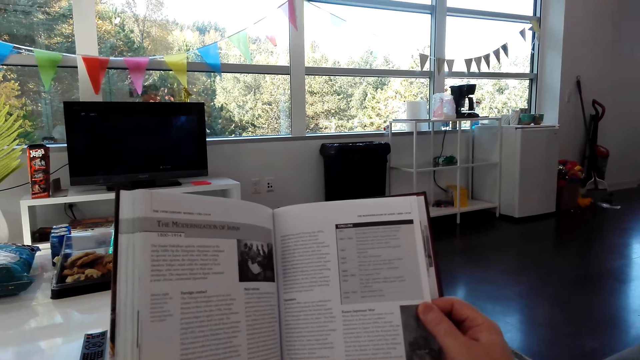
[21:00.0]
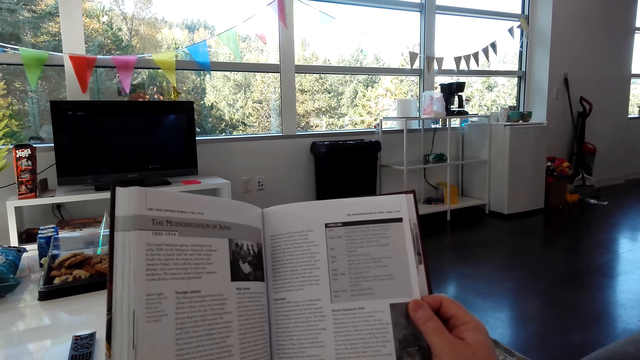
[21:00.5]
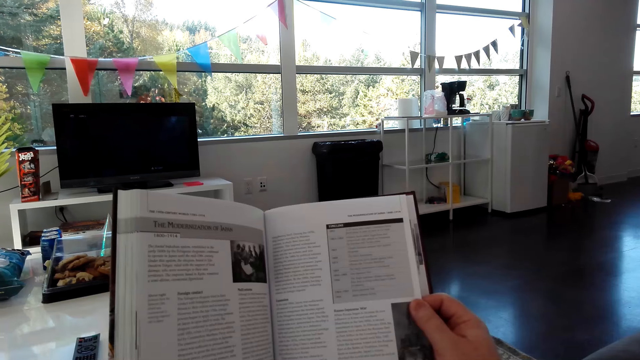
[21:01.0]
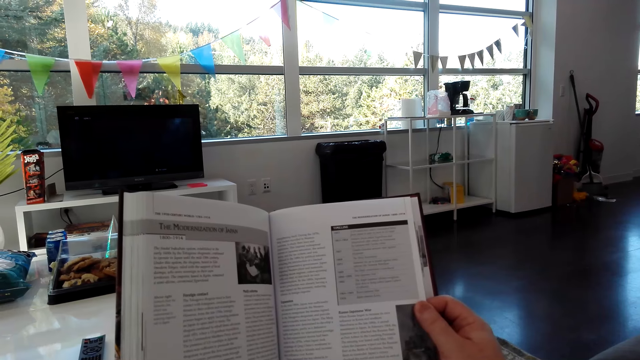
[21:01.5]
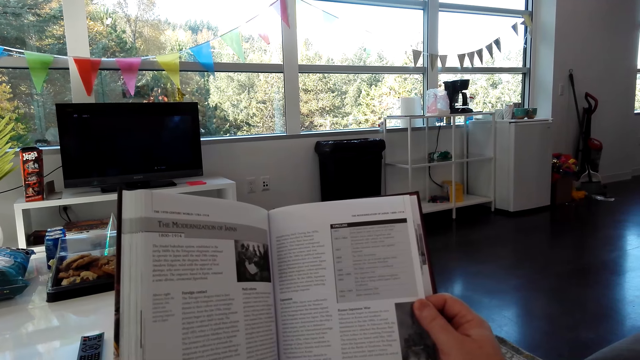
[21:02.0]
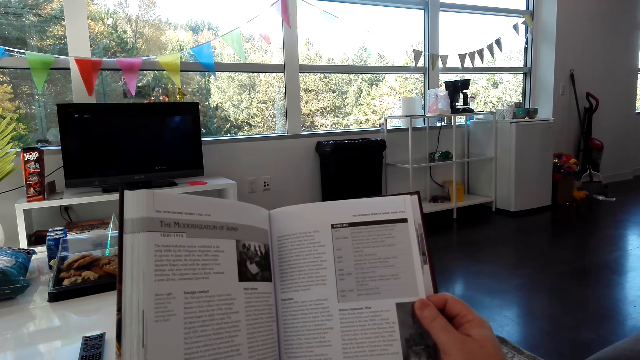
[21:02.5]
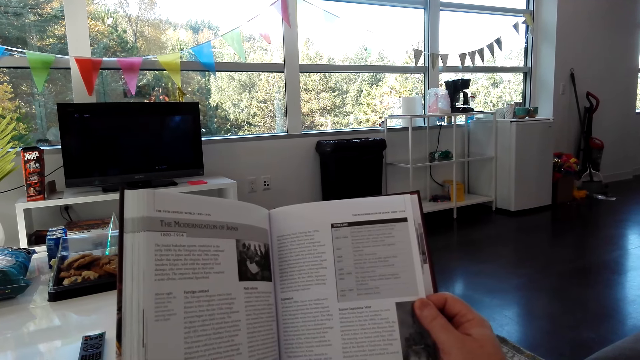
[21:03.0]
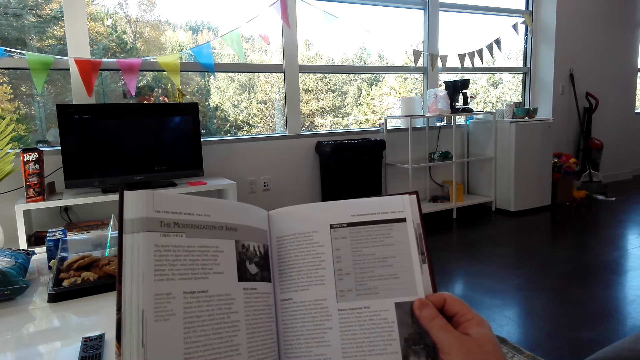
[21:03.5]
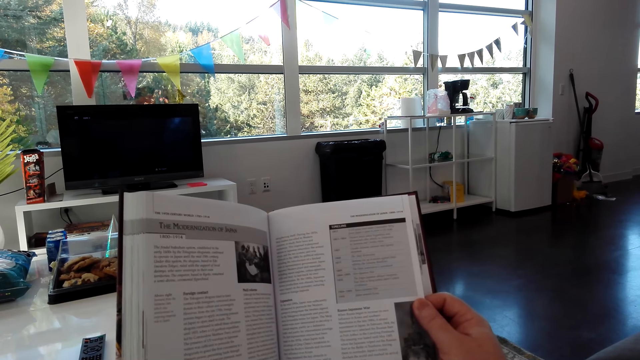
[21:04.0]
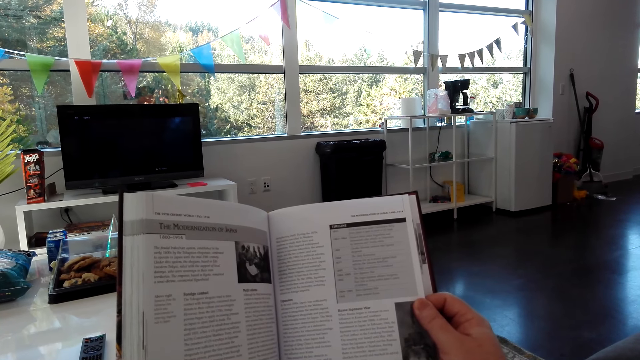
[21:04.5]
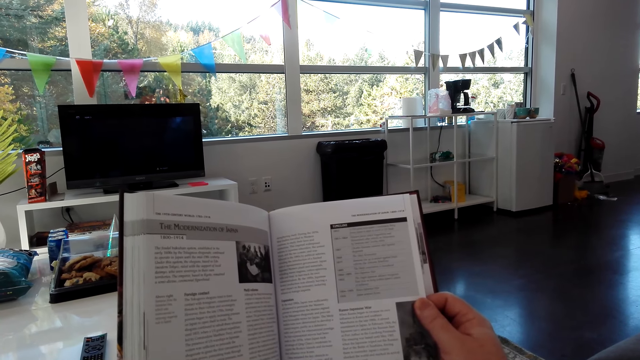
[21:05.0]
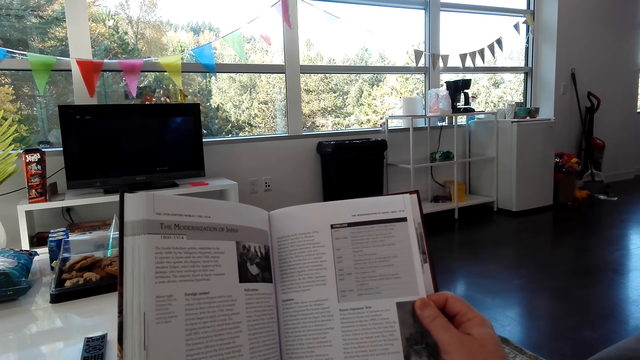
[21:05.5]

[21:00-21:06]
The camera wearer reads the book.

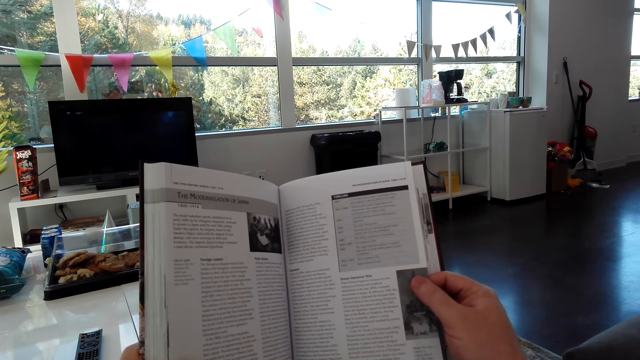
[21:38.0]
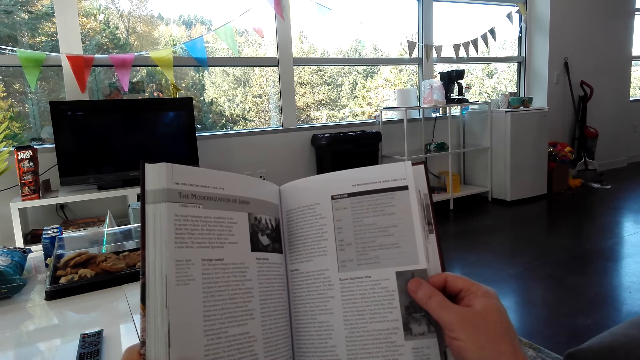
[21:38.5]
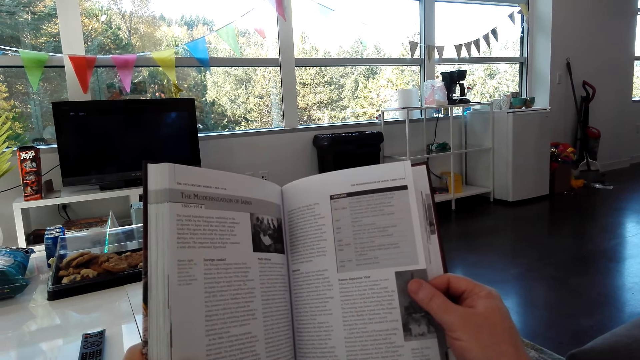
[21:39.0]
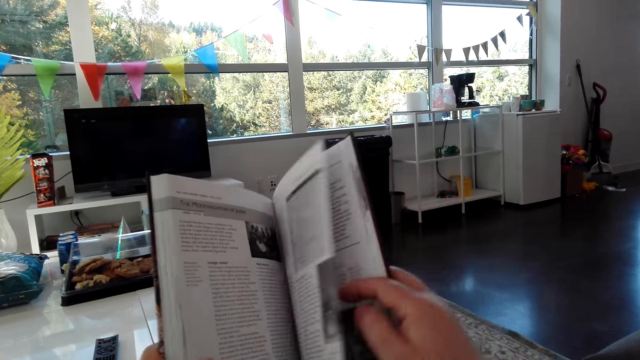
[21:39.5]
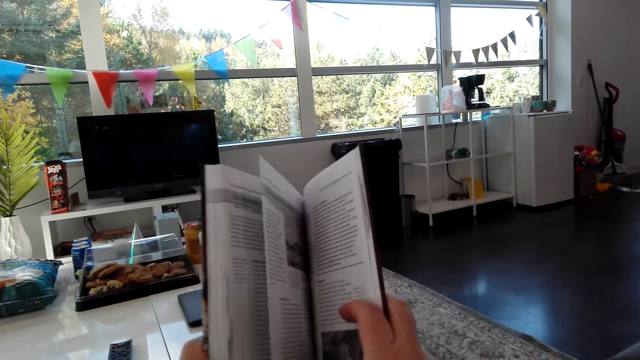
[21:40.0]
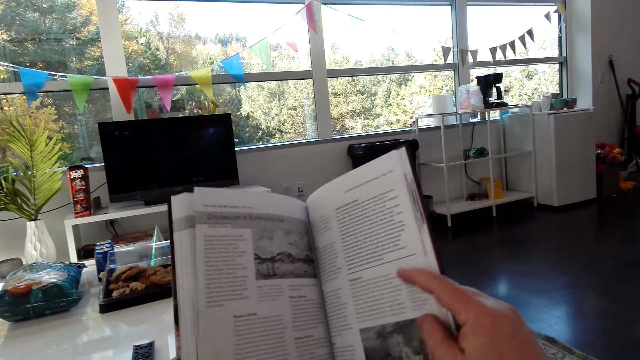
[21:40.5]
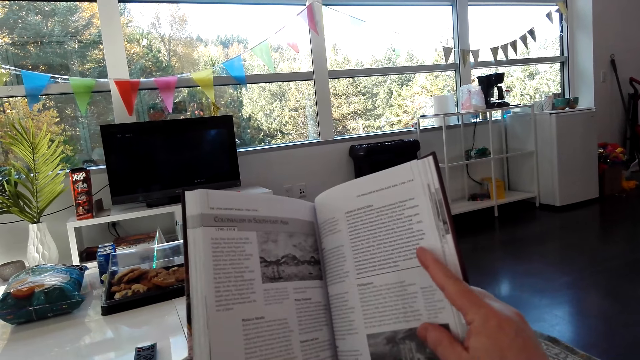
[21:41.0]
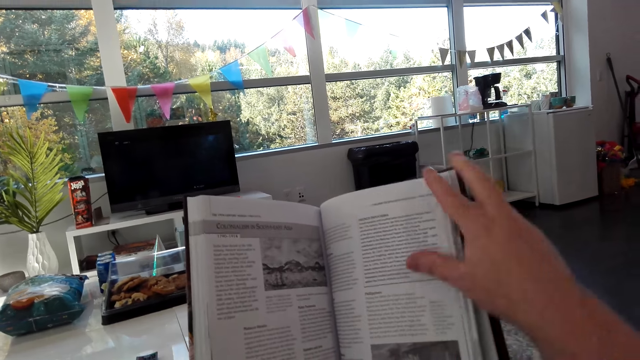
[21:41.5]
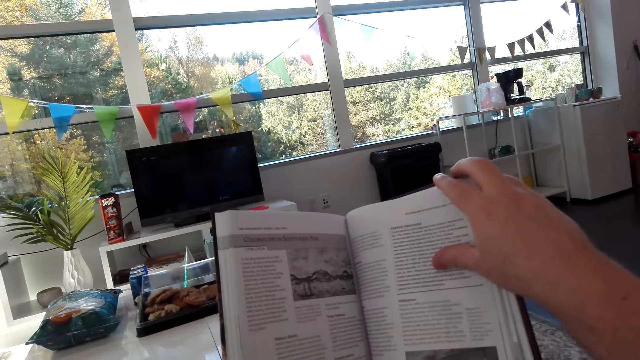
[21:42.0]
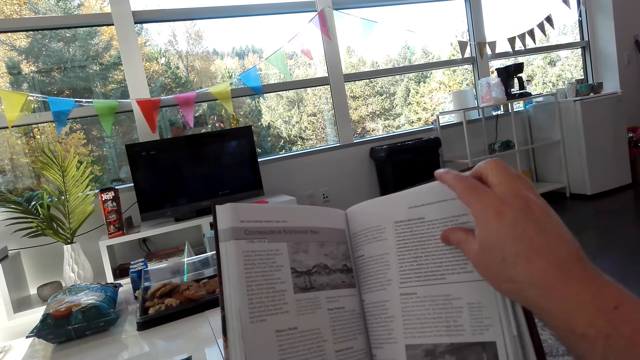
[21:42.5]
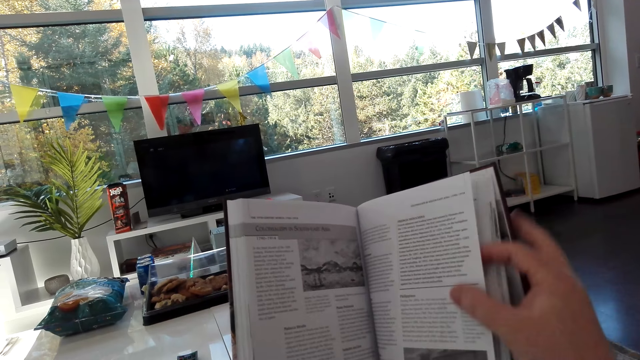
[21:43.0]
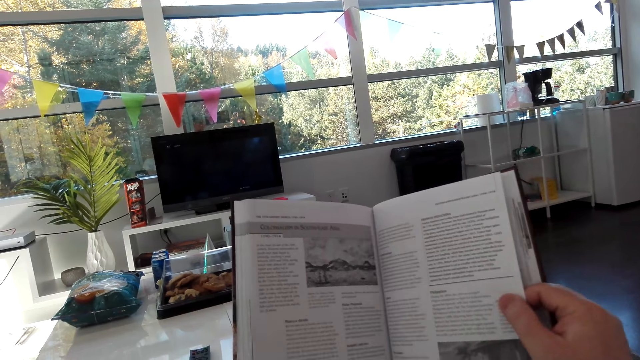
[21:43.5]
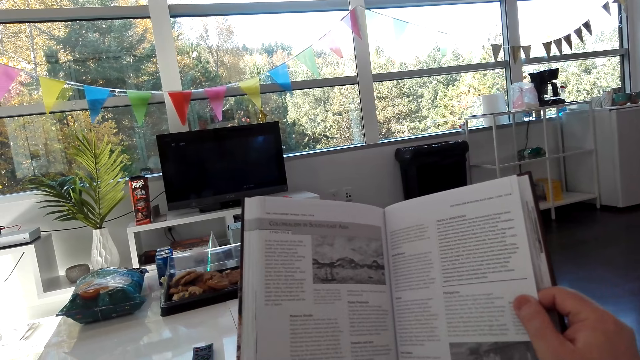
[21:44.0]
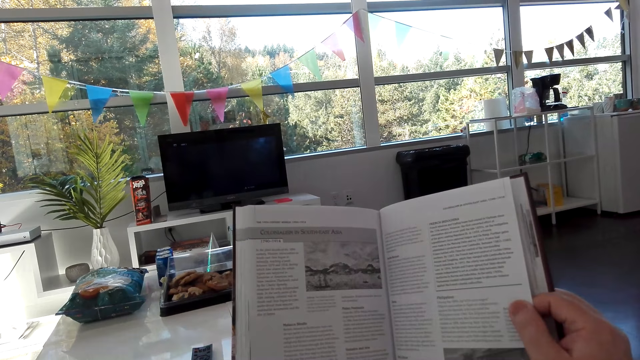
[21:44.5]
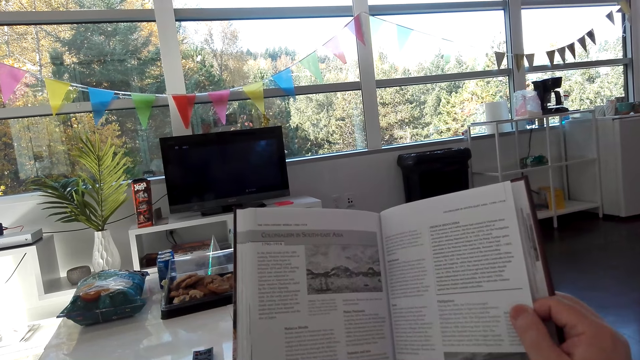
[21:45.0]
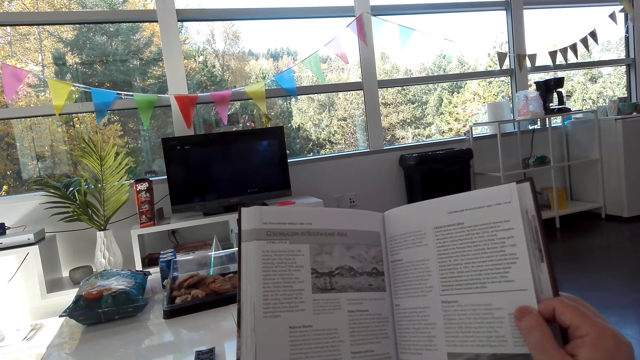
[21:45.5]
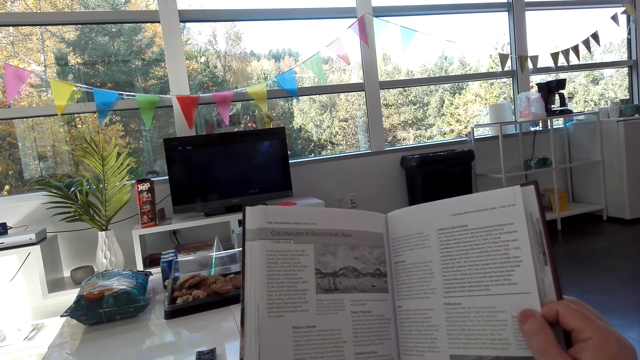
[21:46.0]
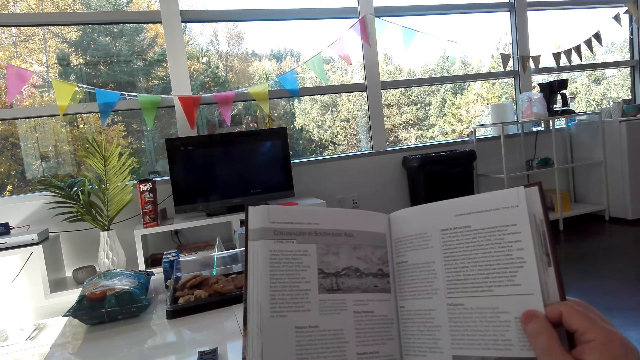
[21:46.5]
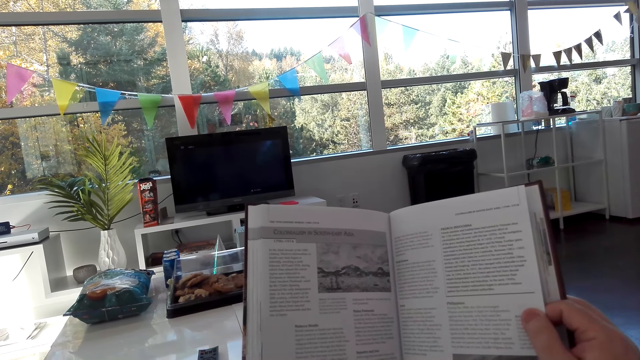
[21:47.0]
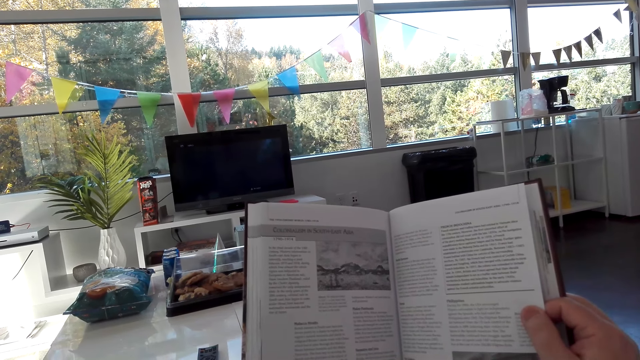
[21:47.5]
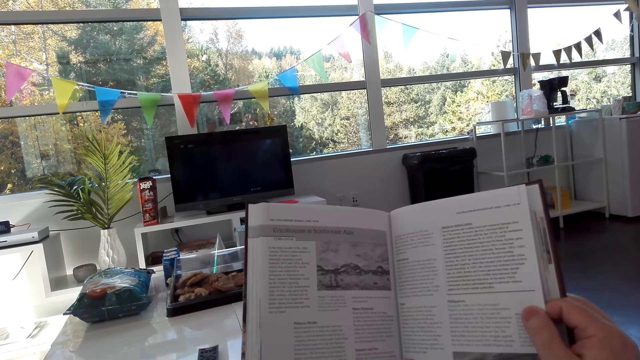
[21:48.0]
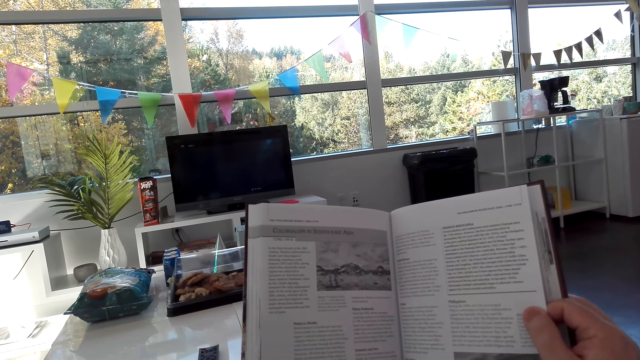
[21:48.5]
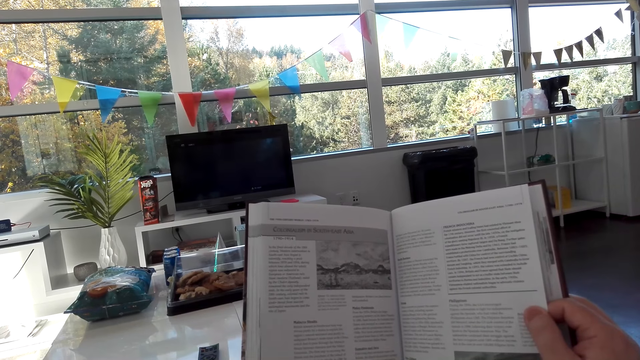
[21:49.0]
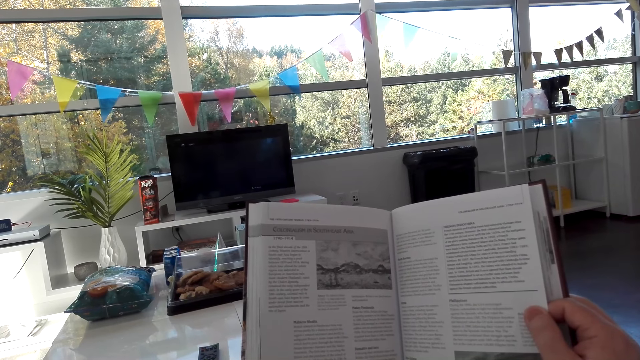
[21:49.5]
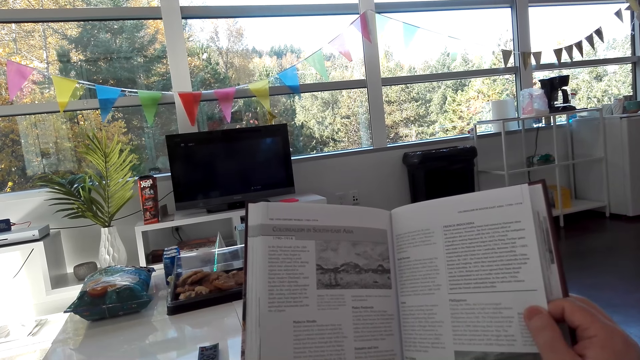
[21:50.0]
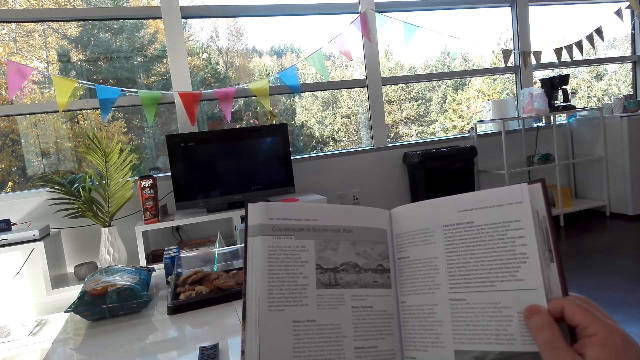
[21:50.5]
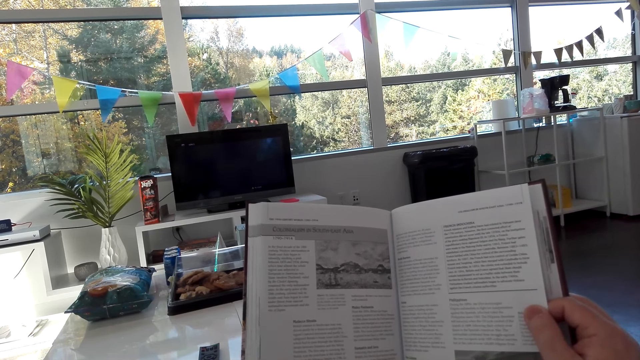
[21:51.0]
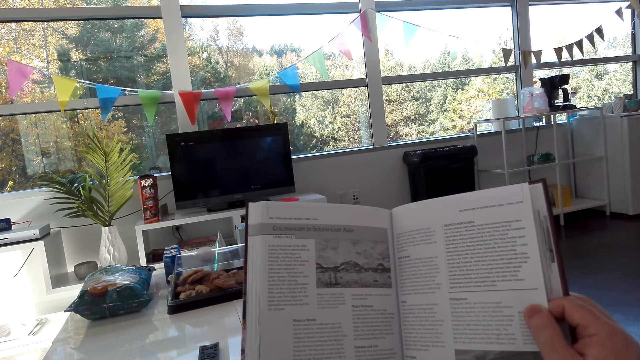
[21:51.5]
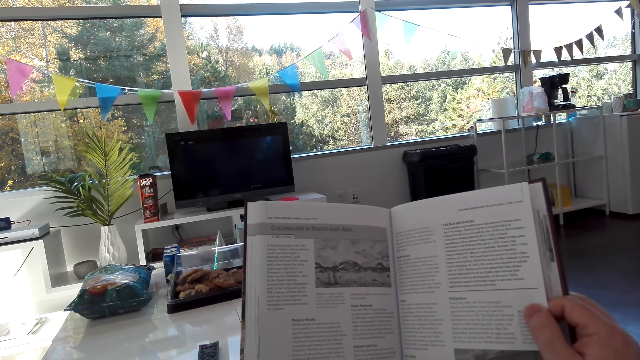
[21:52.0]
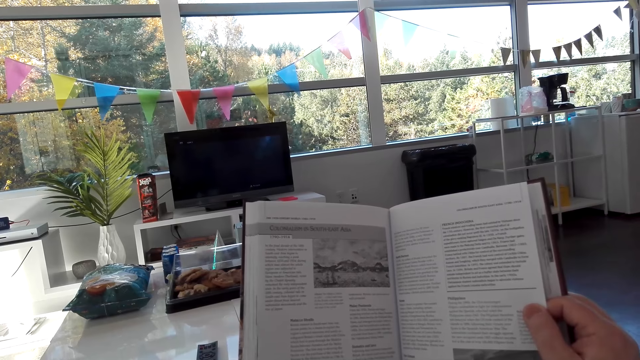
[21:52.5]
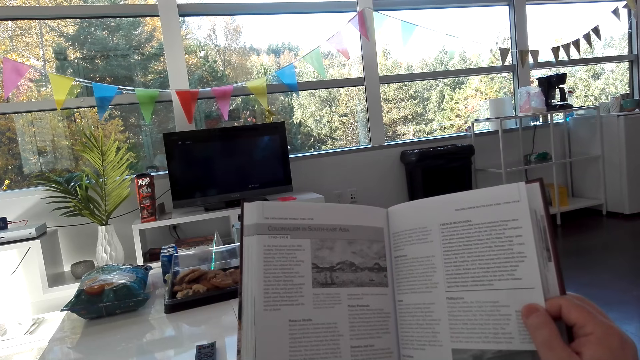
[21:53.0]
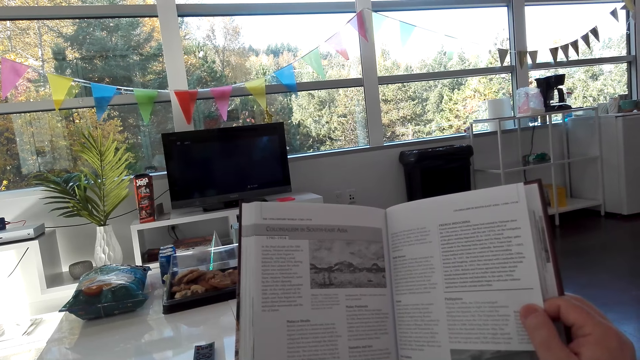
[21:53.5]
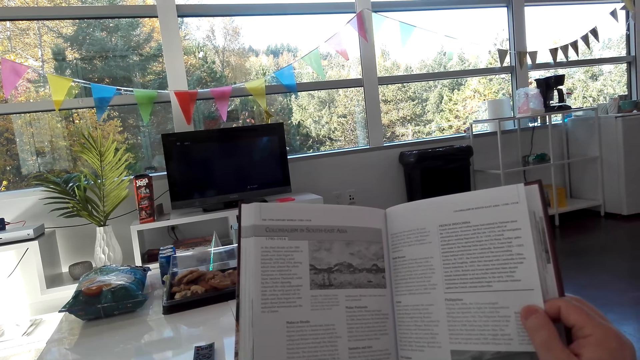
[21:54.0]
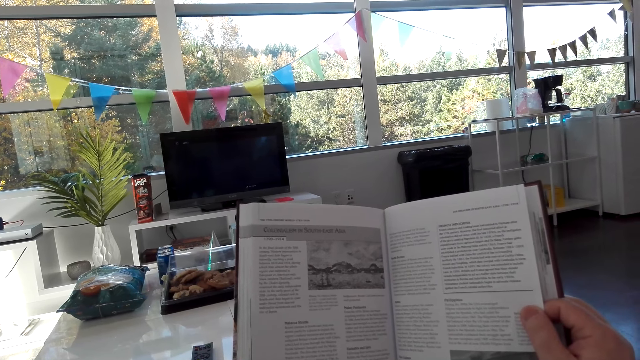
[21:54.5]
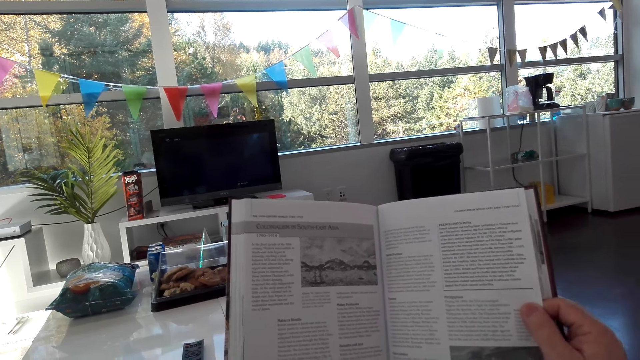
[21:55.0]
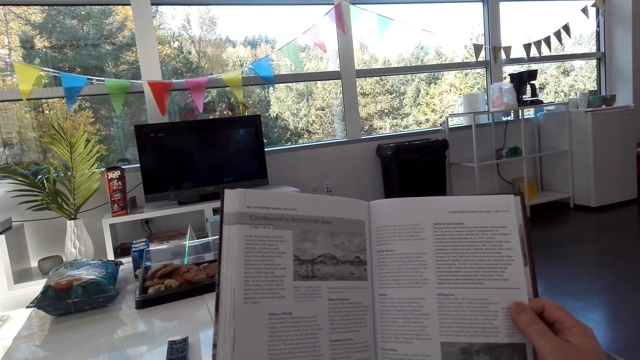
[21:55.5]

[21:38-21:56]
The camera wearer opens the next page of the book. They read the book.
